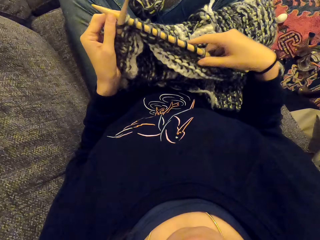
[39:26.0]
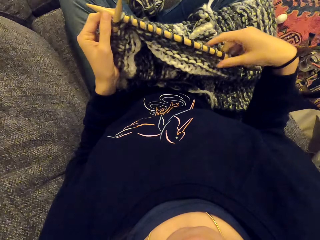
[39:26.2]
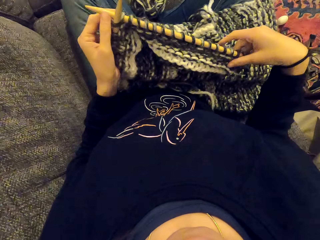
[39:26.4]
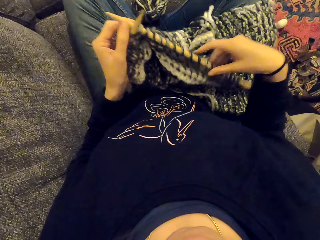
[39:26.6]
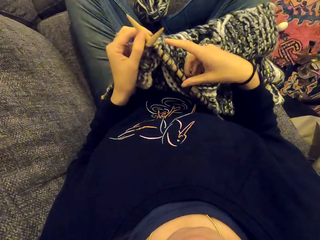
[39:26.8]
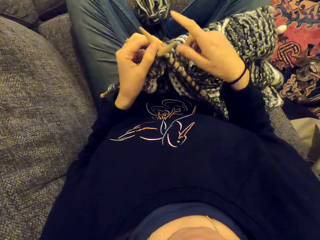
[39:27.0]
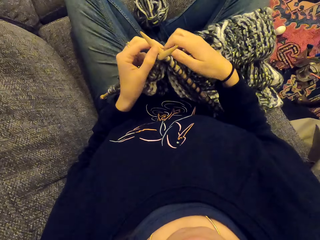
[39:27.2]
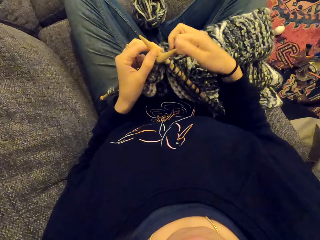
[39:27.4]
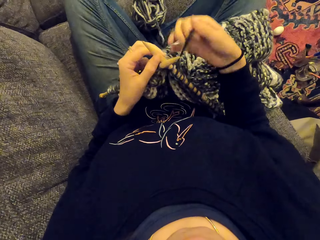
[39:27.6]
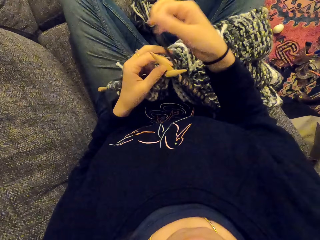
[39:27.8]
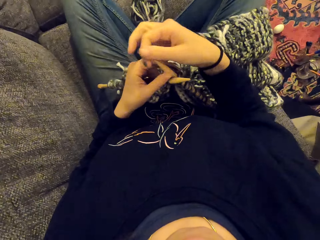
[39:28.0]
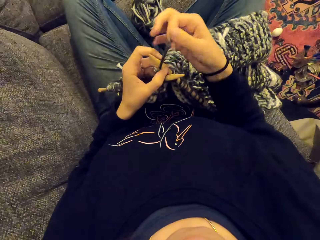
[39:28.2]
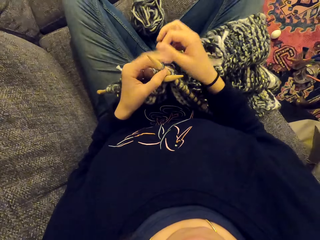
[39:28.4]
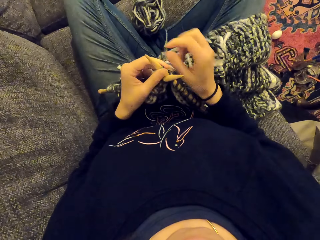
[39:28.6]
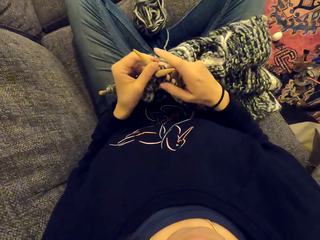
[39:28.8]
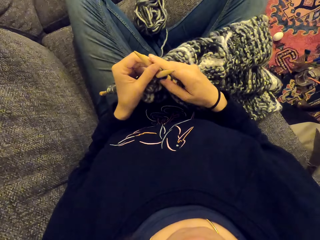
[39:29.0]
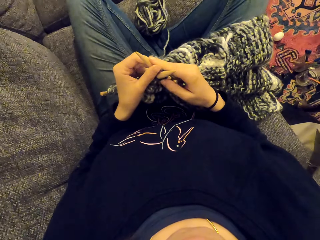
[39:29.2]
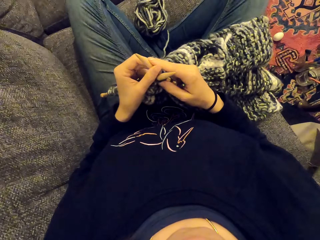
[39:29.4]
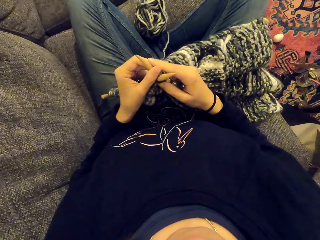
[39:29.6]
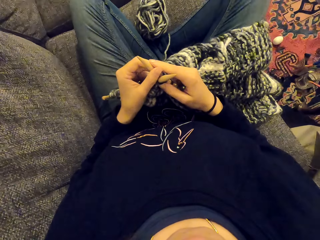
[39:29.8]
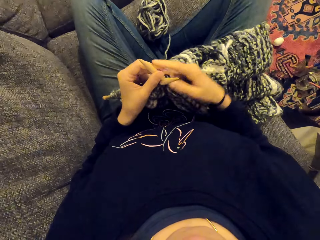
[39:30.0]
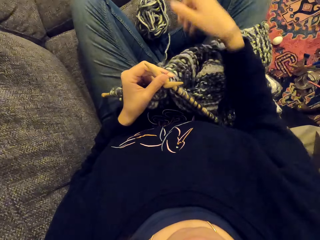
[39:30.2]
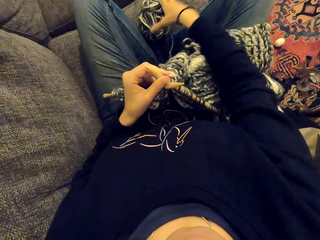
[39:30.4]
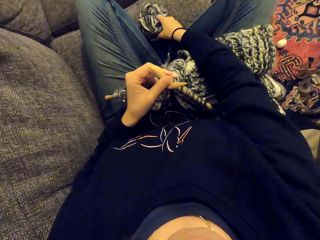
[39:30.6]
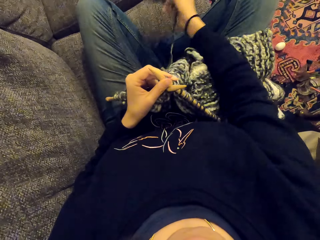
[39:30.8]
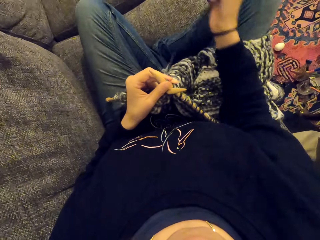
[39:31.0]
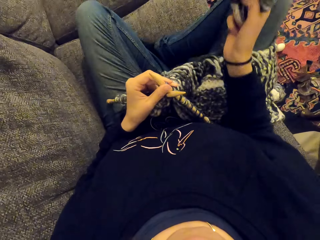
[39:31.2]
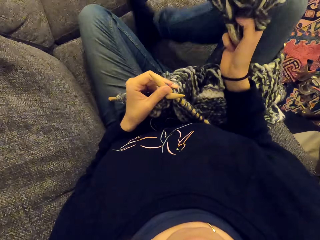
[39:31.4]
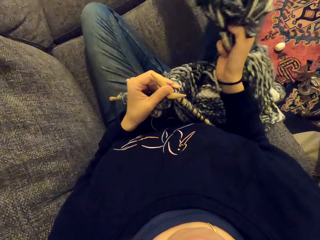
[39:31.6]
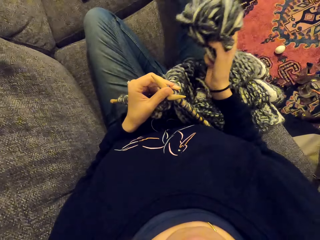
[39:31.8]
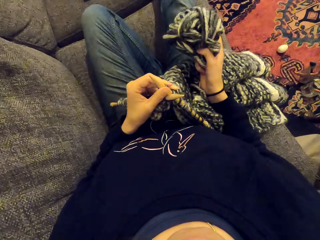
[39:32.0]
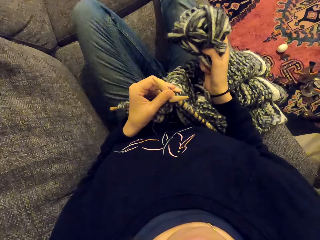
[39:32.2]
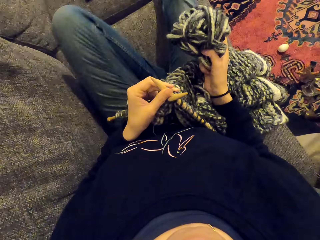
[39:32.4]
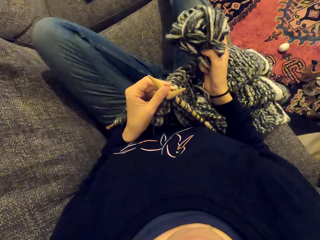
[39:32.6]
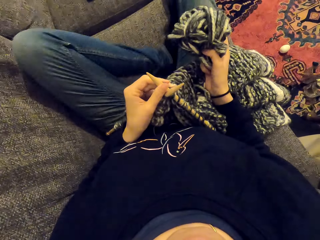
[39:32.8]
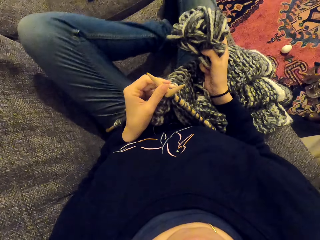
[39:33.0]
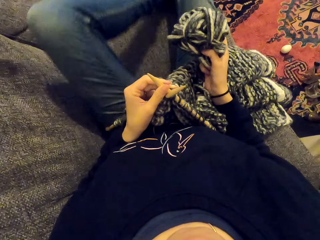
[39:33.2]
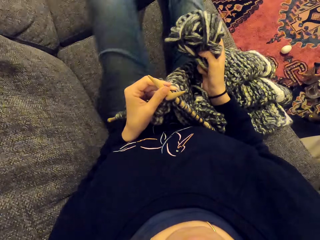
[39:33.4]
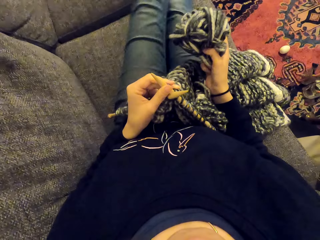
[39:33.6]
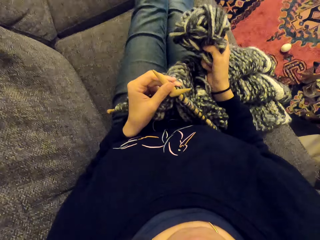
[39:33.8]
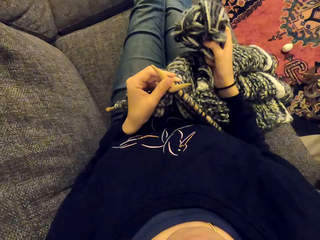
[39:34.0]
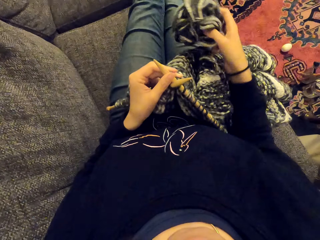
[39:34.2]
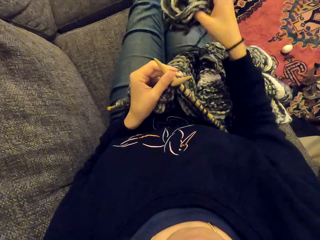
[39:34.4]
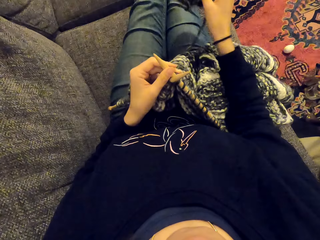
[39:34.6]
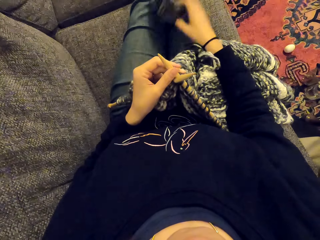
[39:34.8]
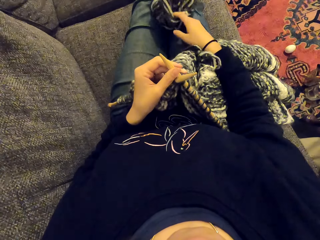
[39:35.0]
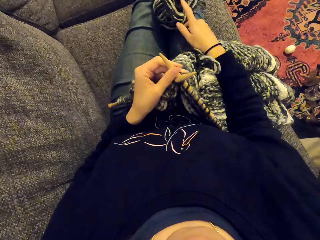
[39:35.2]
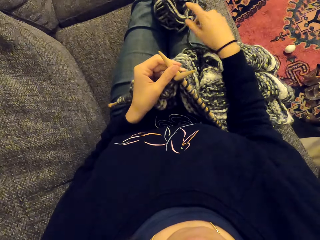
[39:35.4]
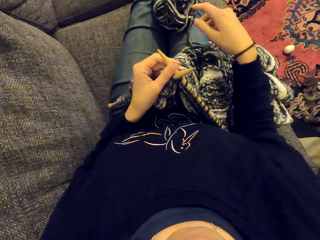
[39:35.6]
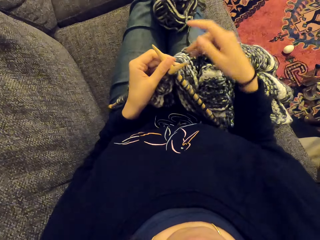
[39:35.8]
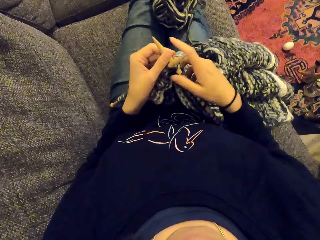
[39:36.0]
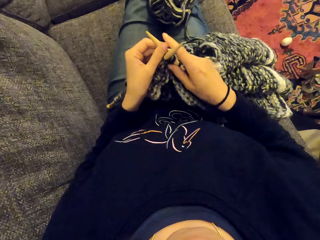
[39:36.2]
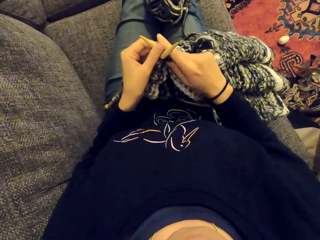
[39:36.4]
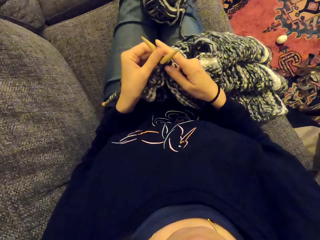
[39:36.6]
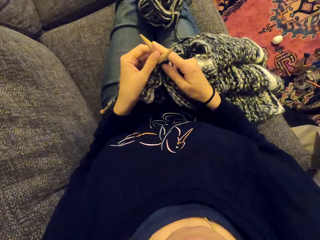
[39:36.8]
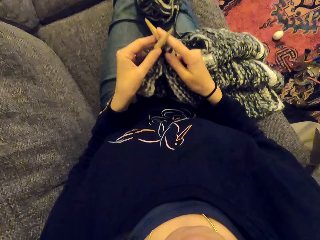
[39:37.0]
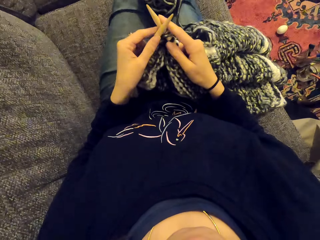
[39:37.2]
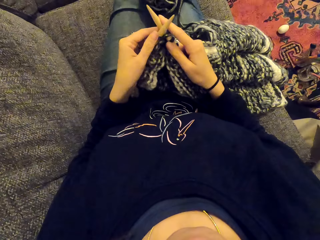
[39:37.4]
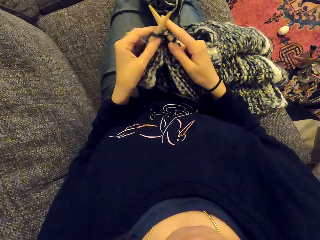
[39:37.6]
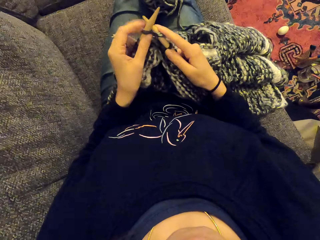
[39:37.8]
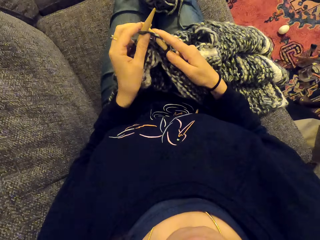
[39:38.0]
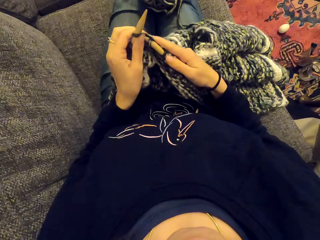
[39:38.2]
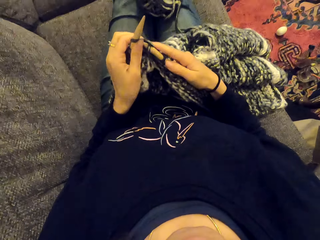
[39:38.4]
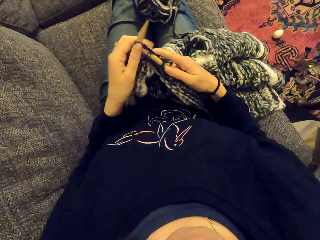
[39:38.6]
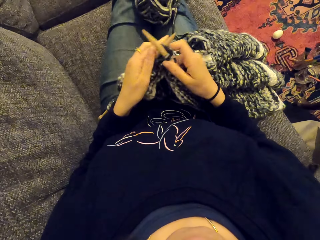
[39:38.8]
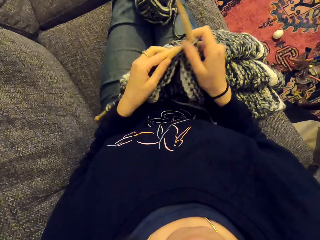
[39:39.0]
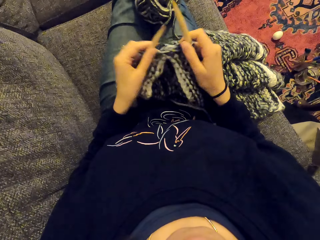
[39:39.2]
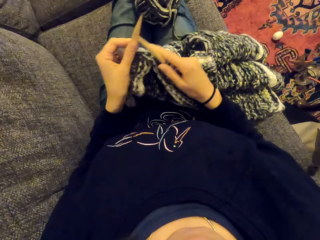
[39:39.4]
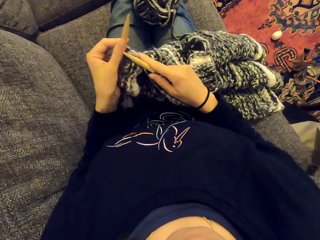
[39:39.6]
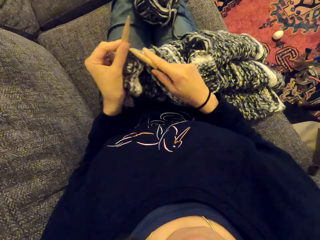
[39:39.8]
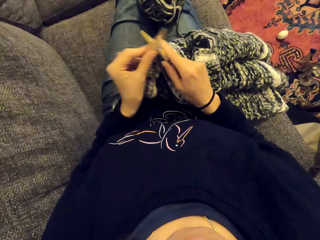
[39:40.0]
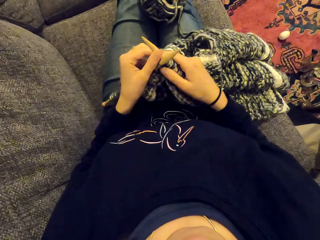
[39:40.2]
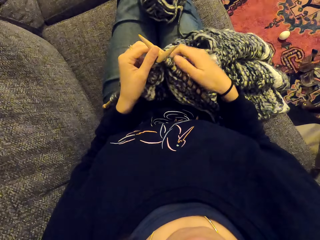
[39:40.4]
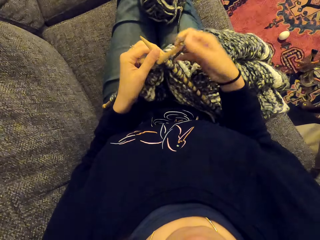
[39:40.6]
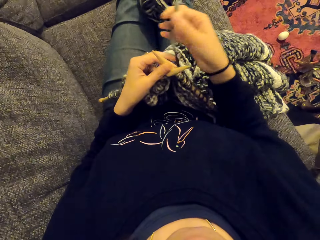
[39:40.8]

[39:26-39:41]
The camera wearer holds the fabric. They knit the fabric. They hold the yarn. They stretch the legs. They put down the yarn. They knit the fabric.

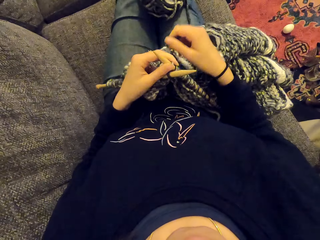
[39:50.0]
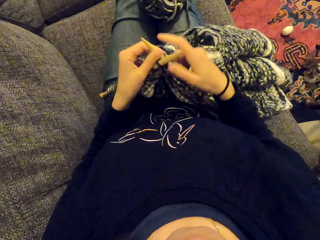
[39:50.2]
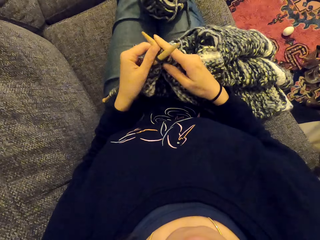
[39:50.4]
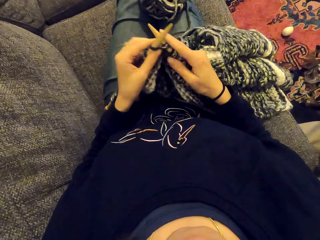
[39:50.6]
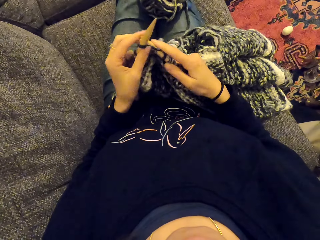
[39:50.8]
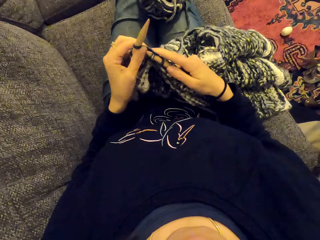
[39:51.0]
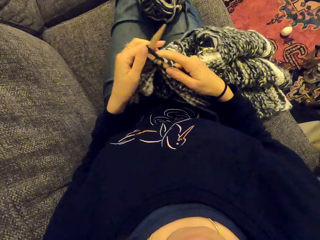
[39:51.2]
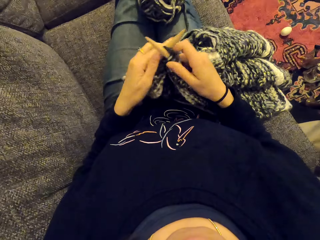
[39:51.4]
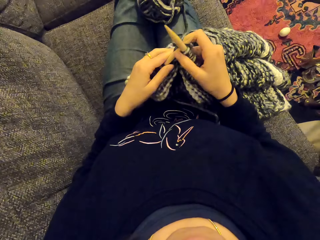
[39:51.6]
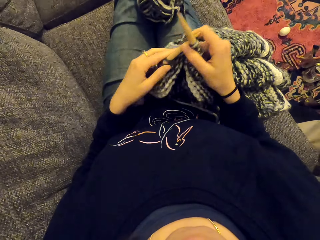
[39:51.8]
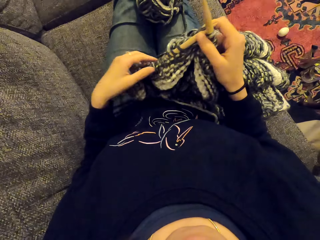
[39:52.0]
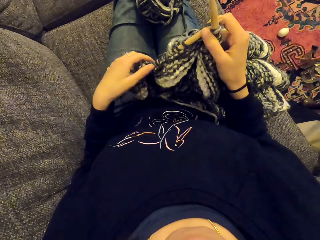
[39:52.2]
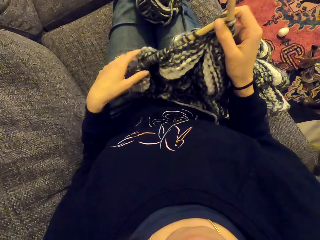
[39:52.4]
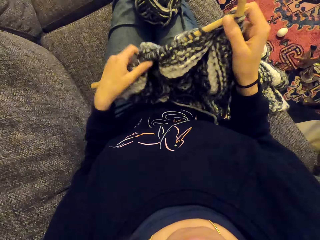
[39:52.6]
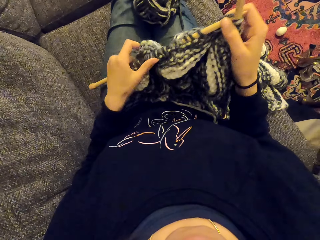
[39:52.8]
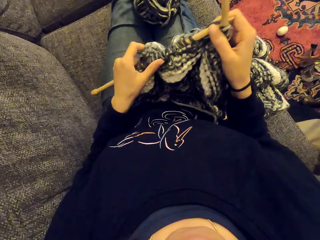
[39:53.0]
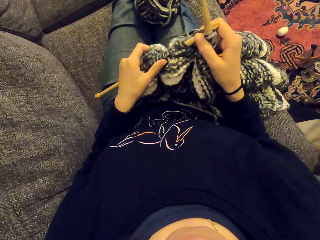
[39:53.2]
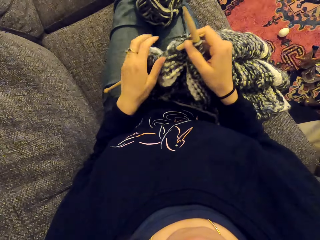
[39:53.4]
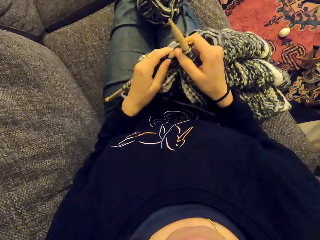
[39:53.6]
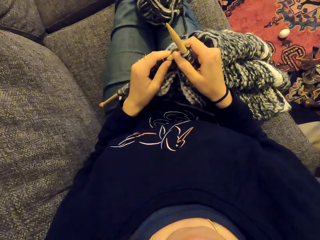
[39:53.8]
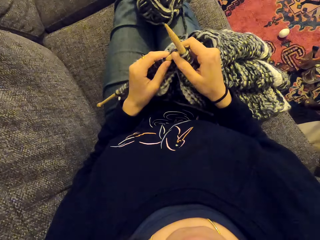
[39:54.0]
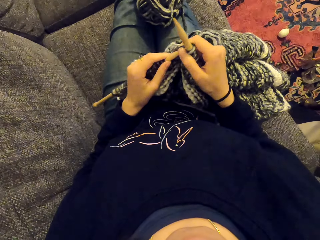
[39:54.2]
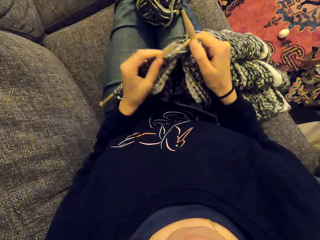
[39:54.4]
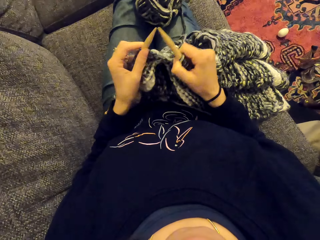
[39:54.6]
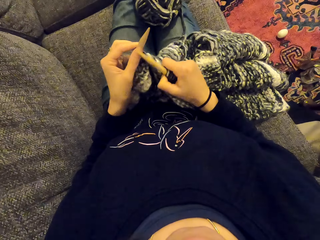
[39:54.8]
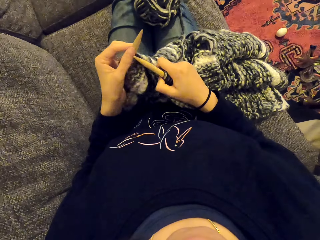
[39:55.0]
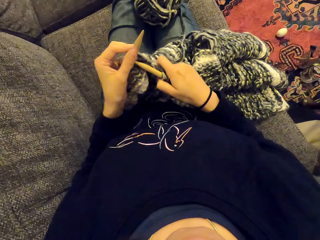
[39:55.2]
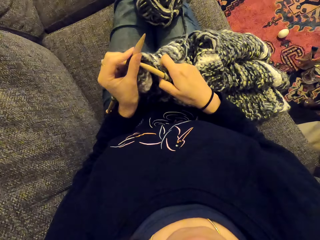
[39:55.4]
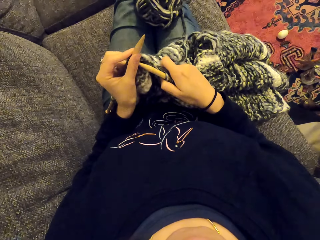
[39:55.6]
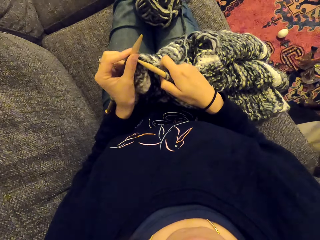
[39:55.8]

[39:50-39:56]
The camera wearer holds the fabric. They push the piece of cloth. They sew the piece of cloth. They knit the fabric.
